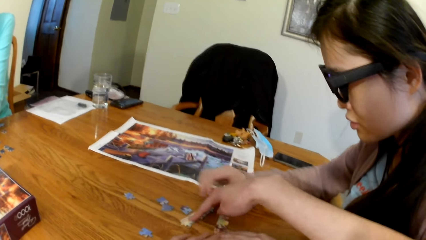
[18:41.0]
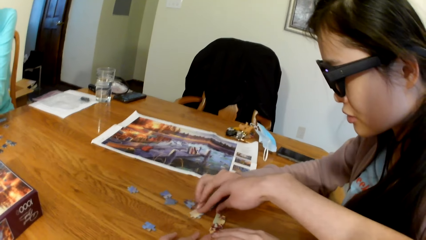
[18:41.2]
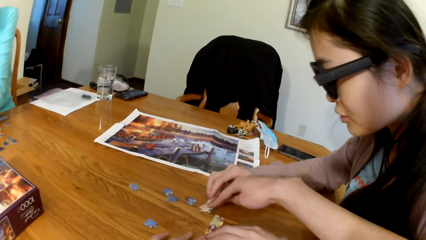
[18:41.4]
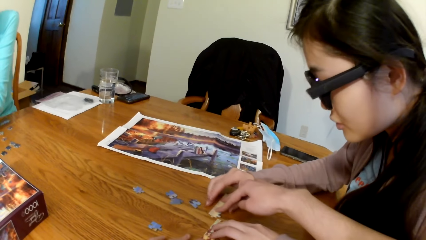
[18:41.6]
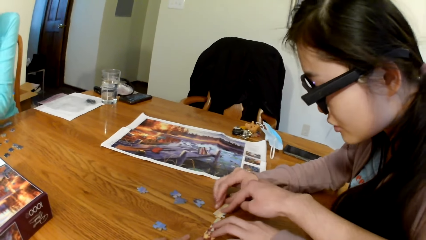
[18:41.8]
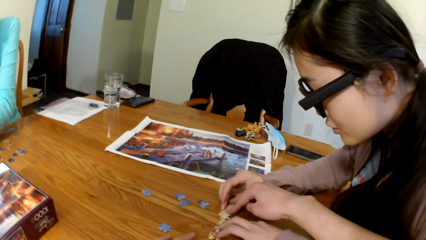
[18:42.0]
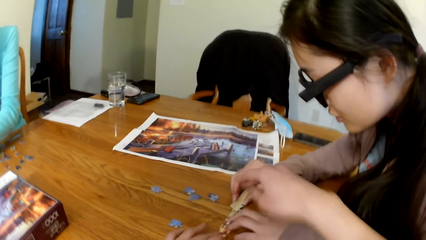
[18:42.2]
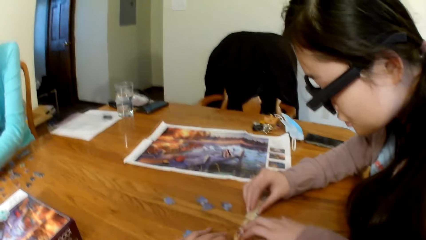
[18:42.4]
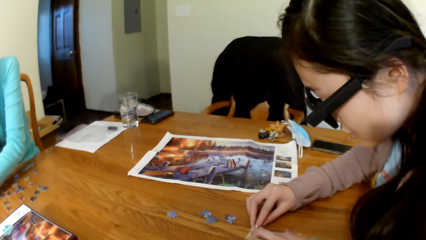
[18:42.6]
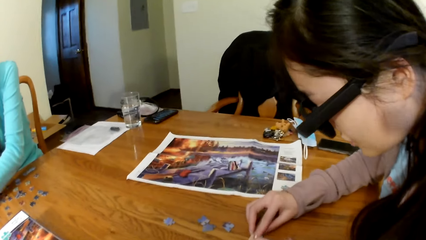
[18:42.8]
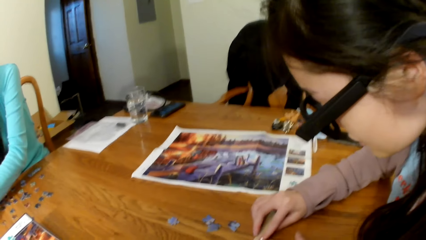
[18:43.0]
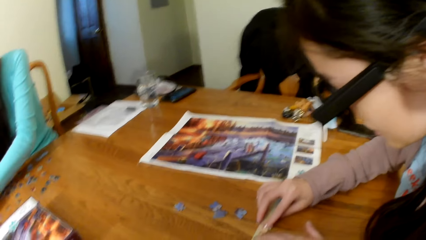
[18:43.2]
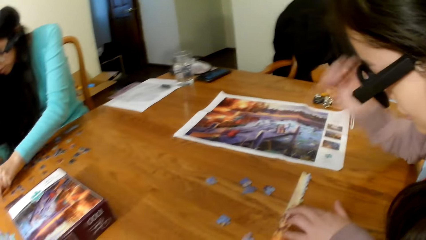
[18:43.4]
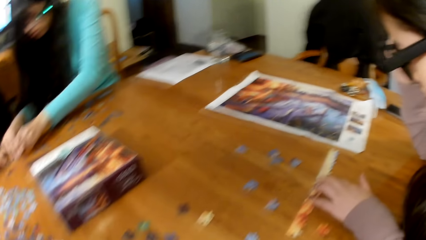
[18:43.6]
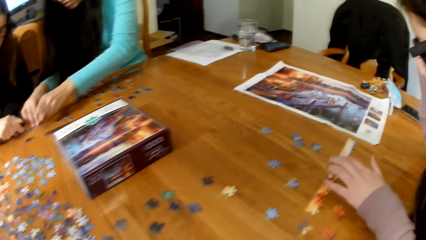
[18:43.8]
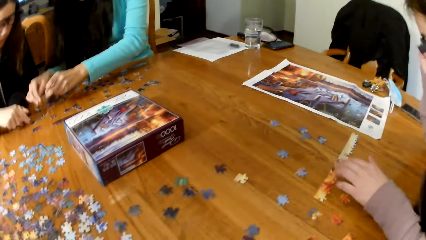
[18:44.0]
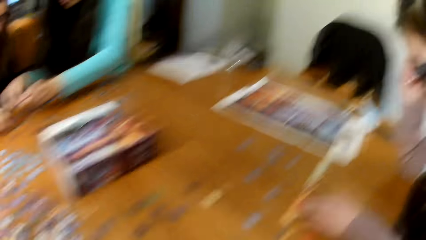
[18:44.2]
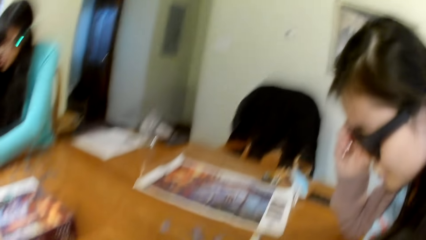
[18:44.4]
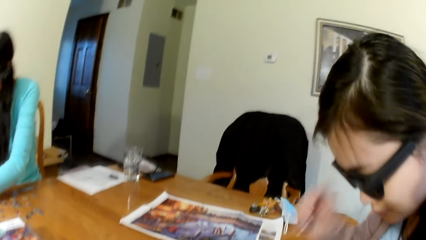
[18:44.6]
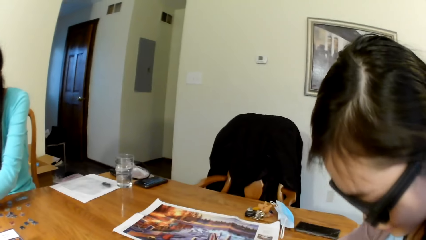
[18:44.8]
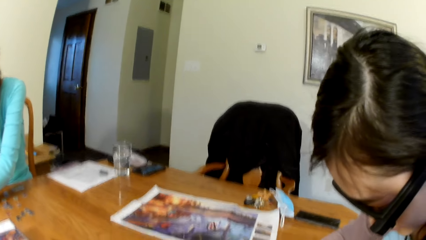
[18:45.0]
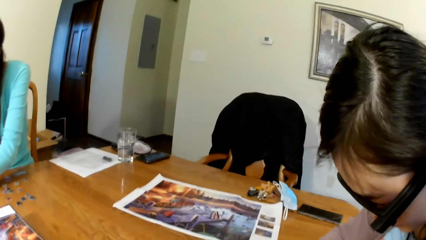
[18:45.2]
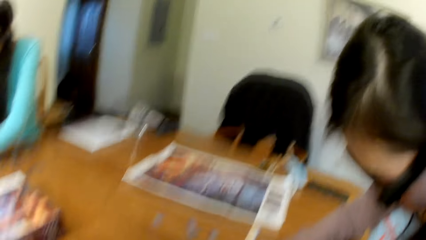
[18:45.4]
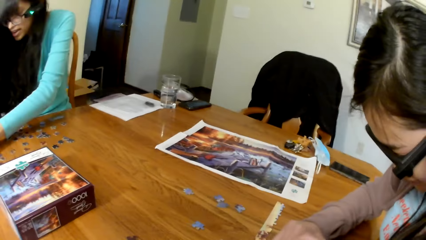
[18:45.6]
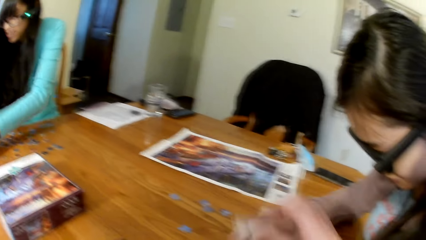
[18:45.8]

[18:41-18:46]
The camera wearer connects the puzzle cards near a lady.

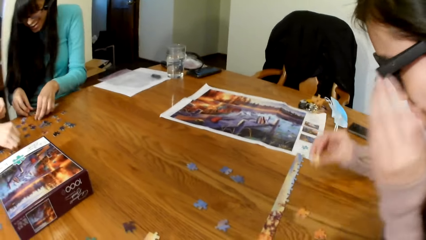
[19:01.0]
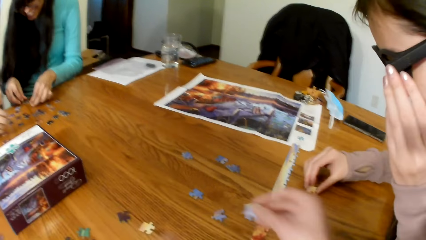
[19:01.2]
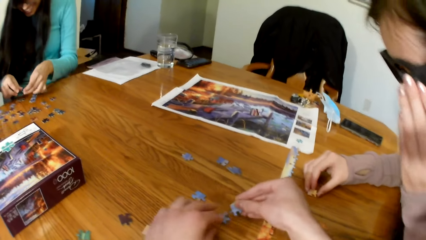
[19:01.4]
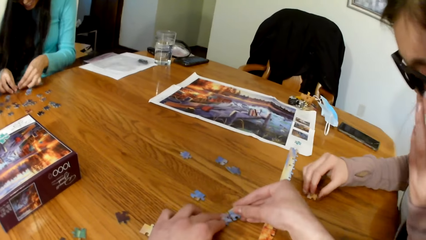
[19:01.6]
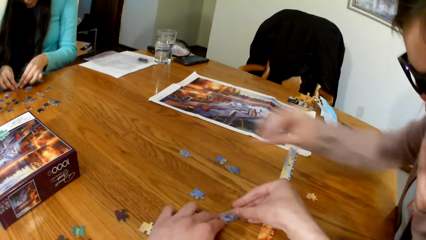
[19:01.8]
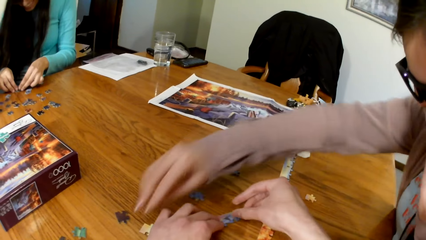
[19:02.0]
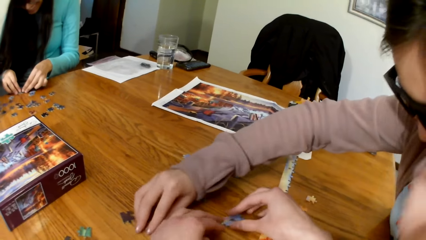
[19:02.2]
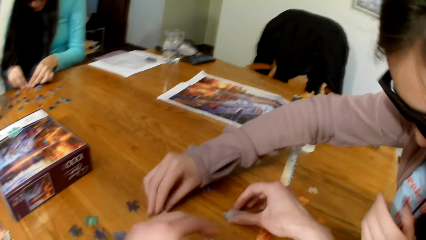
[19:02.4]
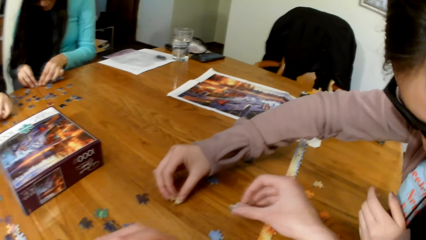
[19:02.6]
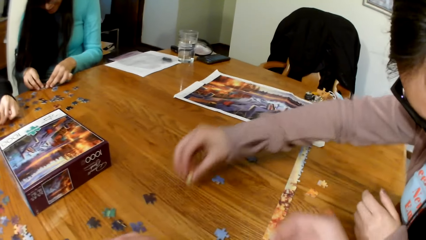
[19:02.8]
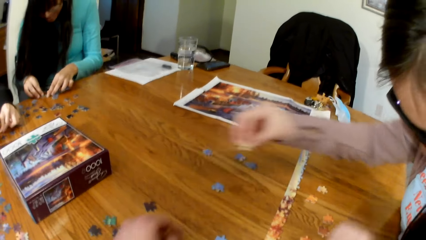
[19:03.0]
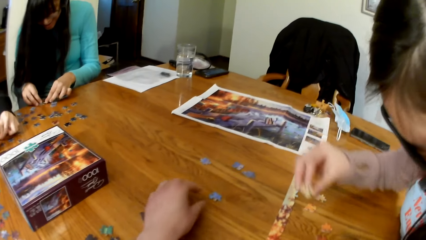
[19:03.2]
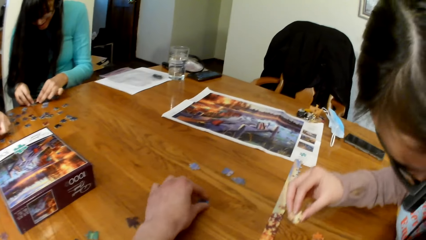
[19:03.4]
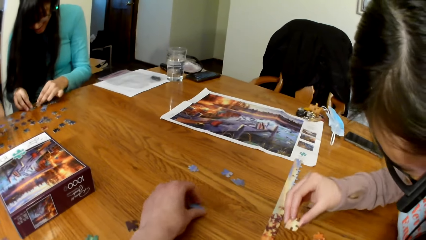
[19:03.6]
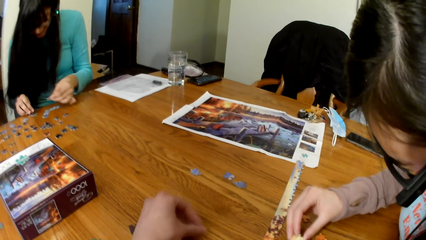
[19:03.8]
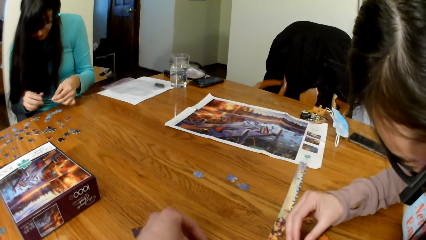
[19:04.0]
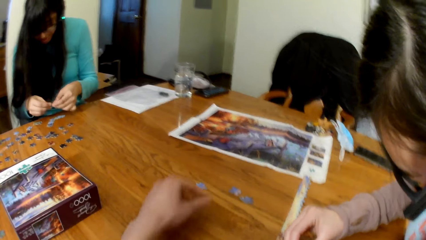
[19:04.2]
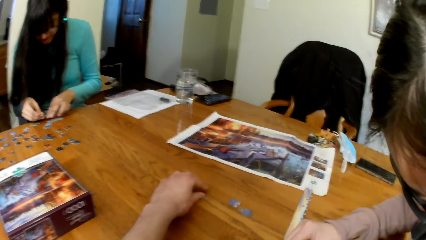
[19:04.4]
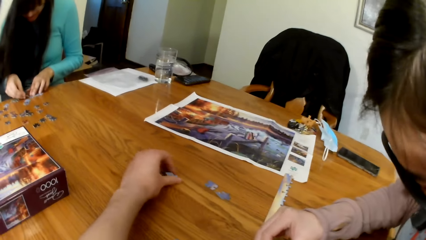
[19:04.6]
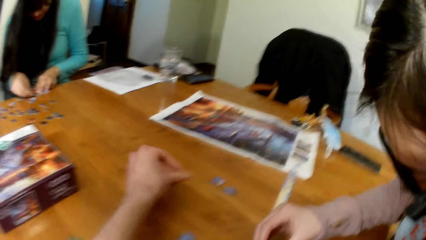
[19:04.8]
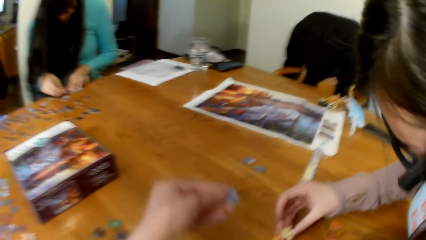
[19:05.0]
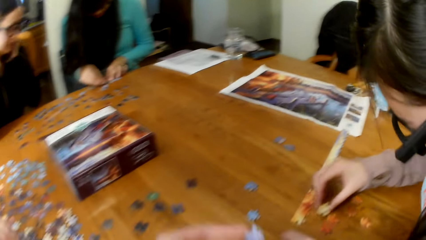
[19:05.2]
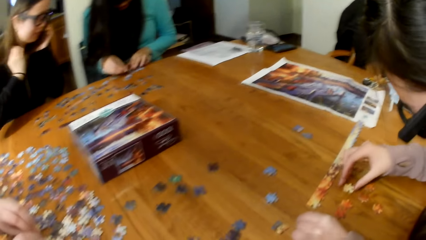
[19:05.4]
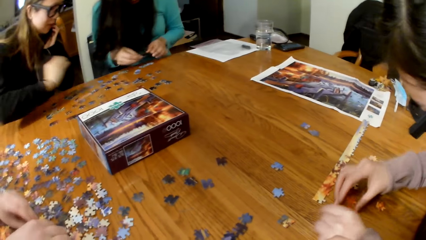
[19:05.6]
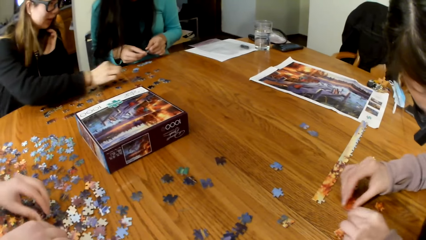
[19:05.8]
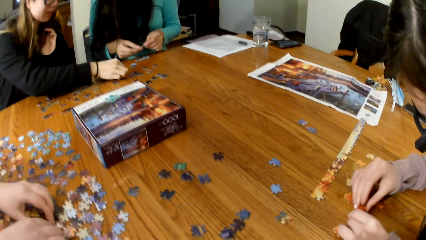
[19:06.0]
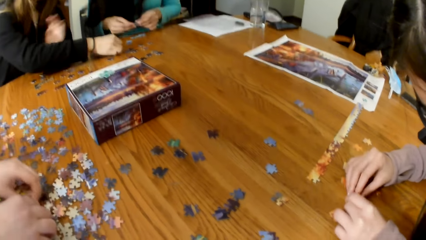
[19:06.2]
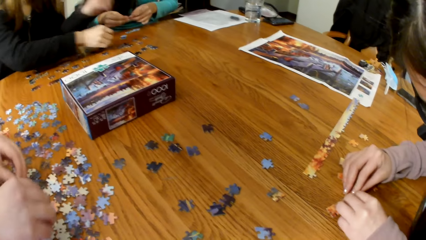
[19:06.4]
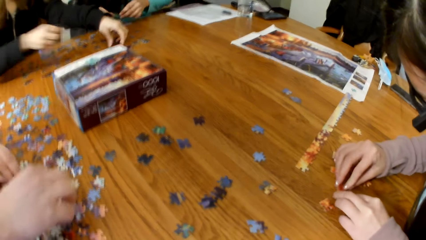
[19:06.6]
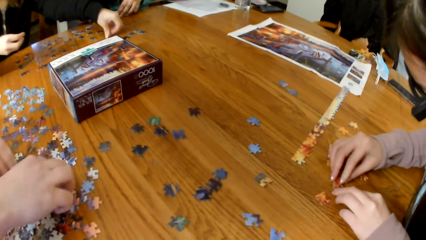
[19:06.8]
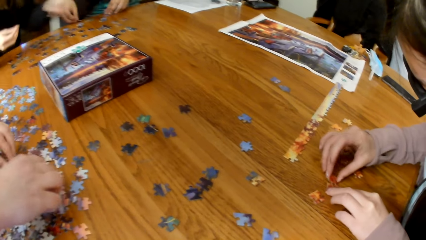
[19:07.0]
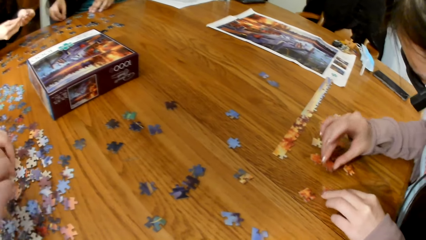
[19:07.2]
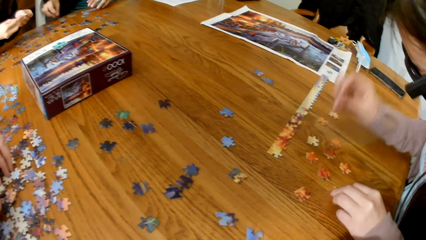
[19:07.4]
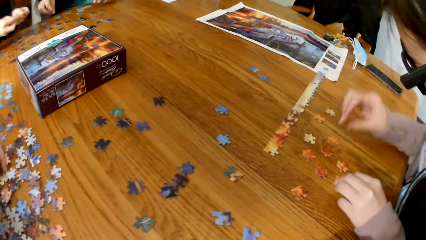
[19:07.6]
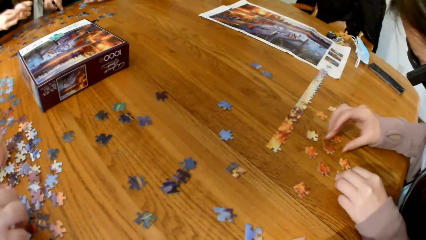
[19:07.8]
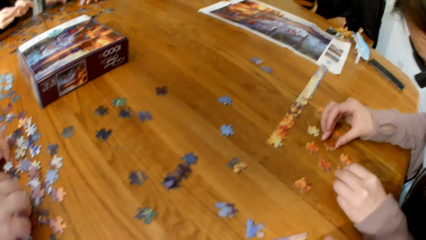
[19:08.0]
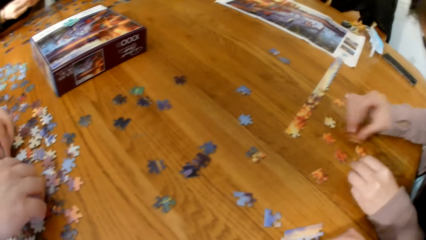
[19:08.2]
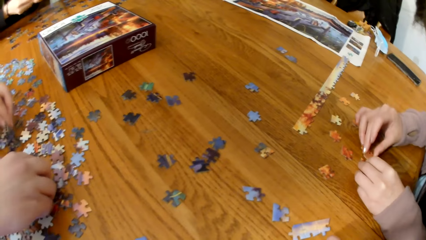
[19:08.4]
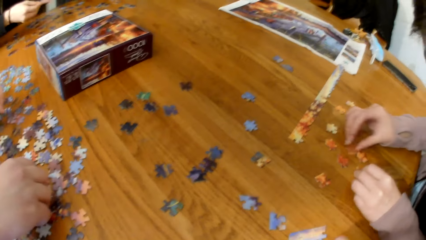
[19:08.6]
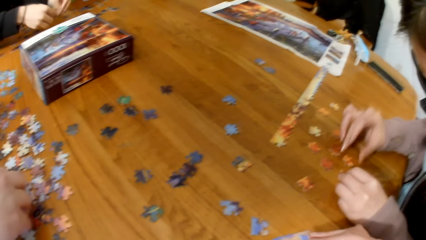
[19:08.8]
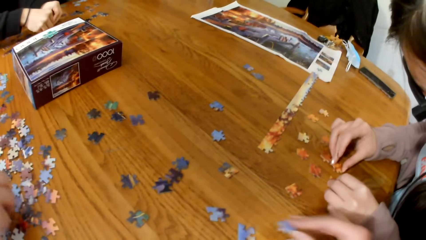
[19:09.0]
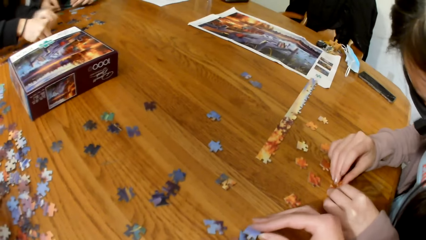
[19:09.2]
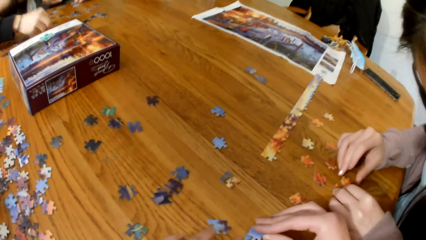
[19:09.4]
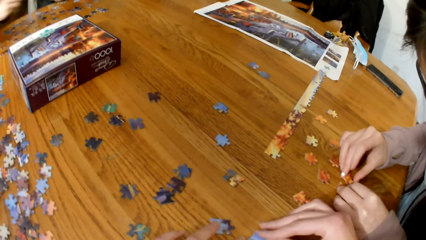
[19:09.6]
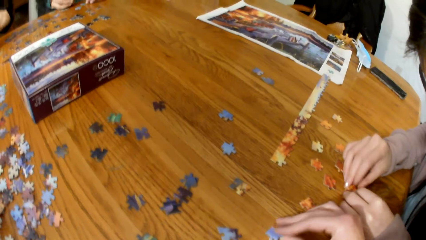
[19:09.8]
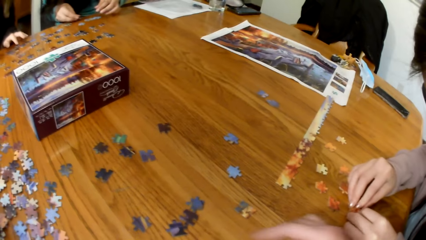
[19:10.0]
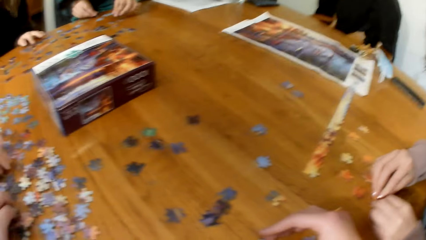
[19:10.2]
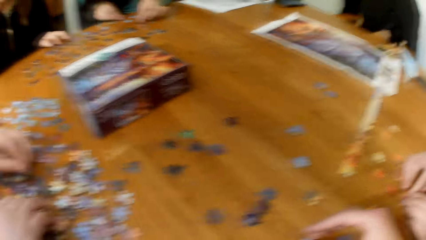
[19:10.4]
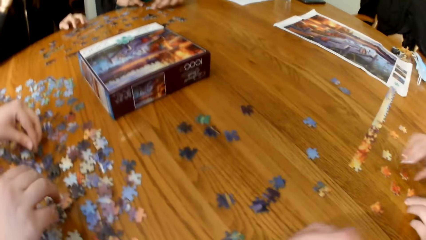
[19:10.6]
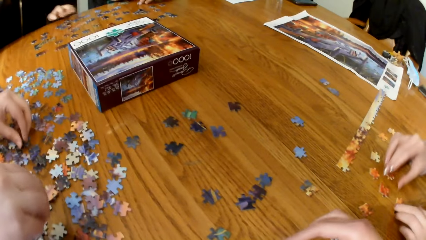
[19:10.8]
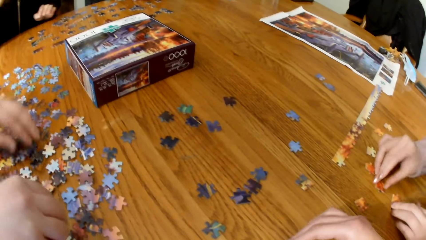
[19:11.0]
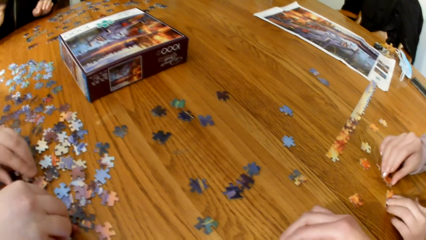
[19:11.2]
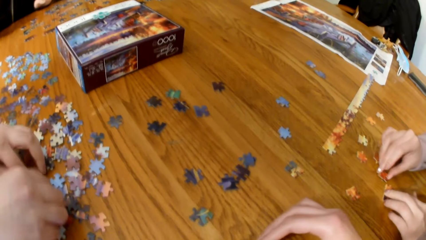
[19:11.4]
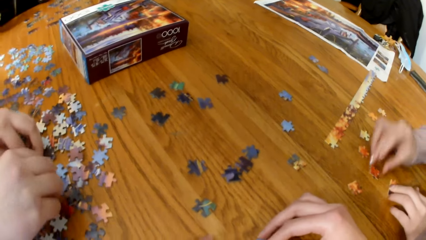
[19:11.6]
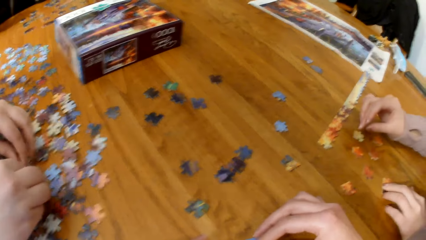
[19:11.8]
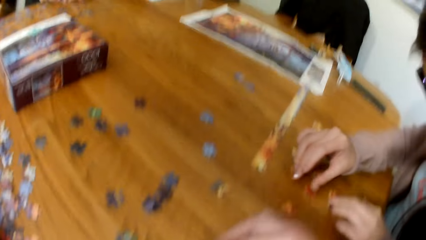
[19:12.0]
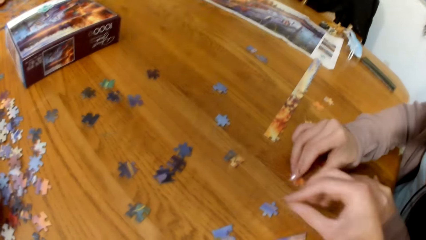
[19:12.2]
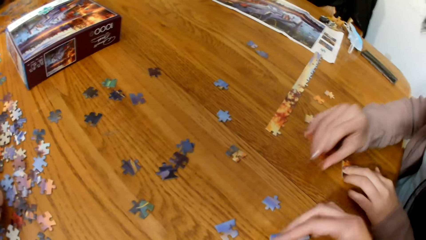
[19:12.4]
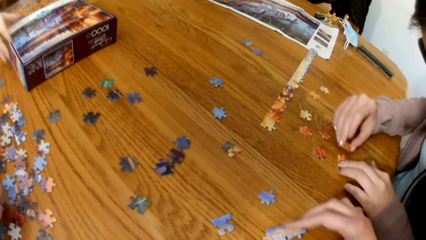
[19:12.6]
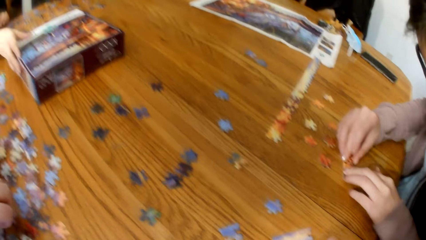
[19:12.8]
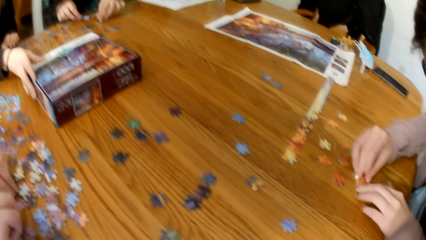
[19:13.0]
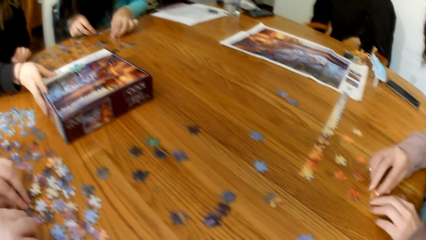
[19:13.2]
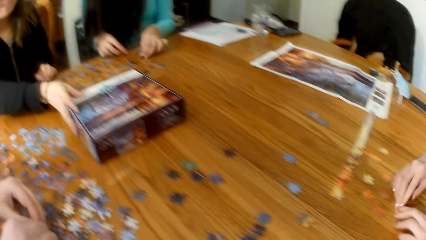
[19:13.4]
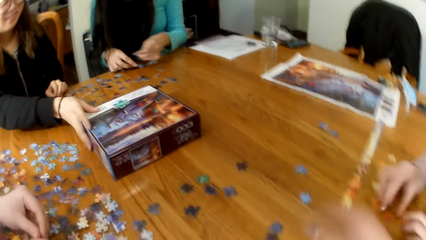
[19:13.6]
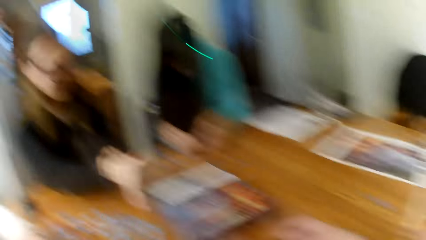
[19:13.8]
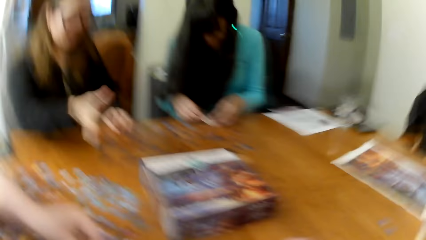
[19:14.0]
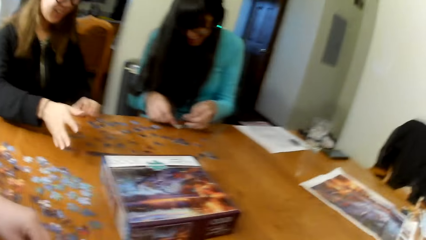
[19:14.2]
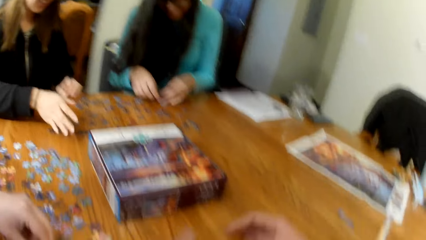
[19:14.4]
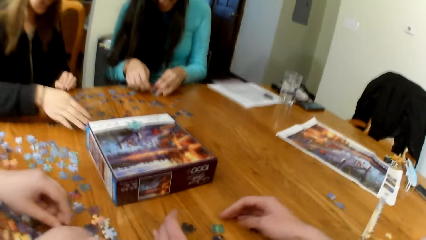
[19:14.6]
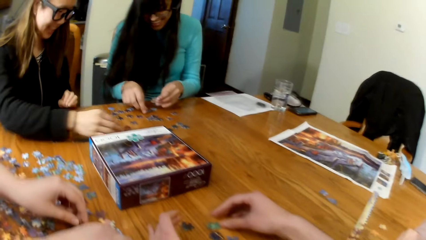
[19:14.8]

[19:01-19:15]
A lady gathers puzzle cards. The camera wearer makes a puzzle. A woman puts the puzzle together. Another woman puts the puzzle together. A third woman puts the puzzle together. A fourth woman puts the puzzle together.
